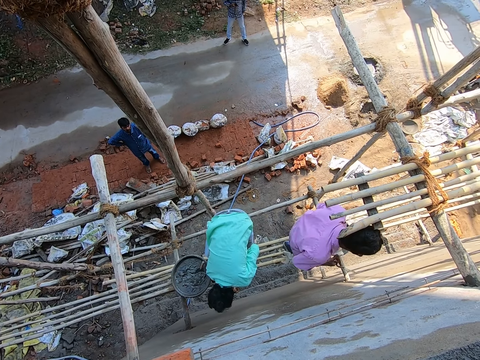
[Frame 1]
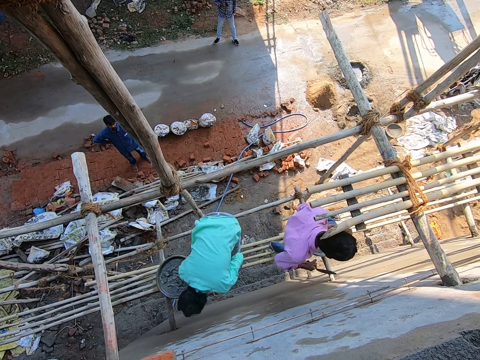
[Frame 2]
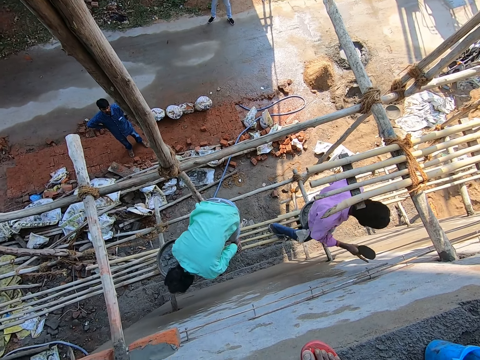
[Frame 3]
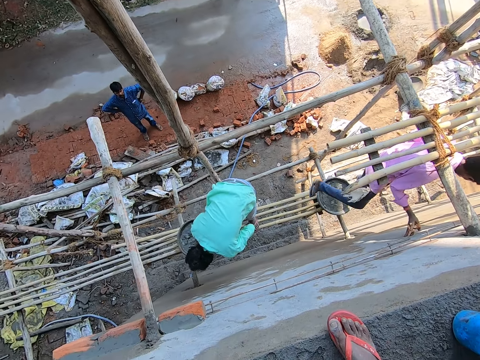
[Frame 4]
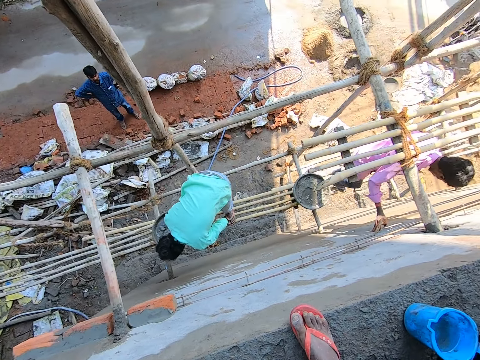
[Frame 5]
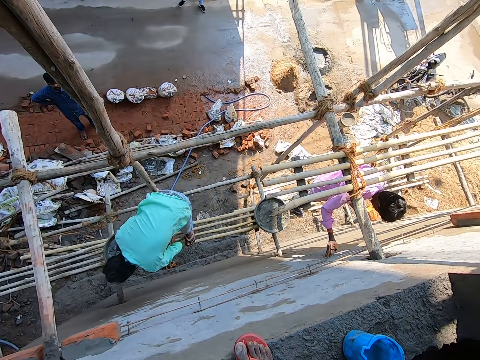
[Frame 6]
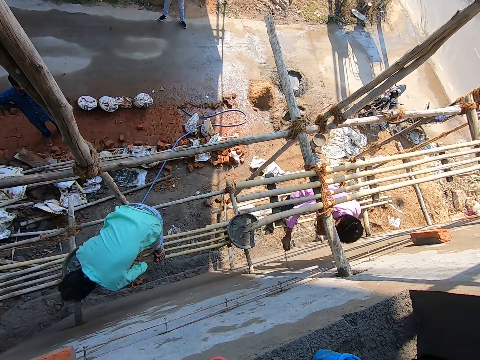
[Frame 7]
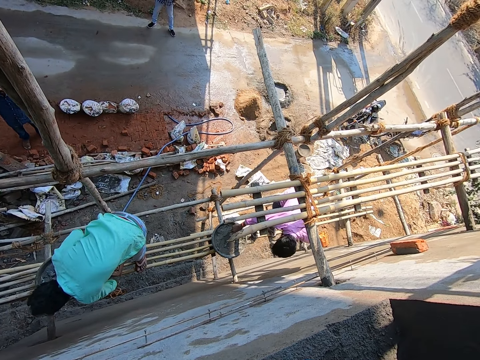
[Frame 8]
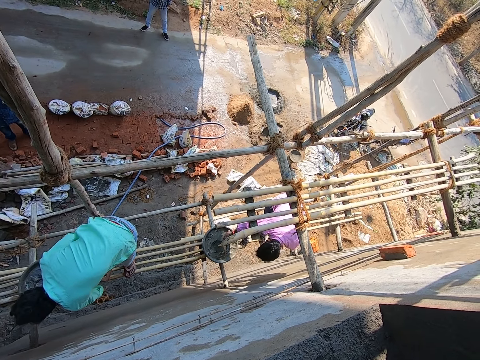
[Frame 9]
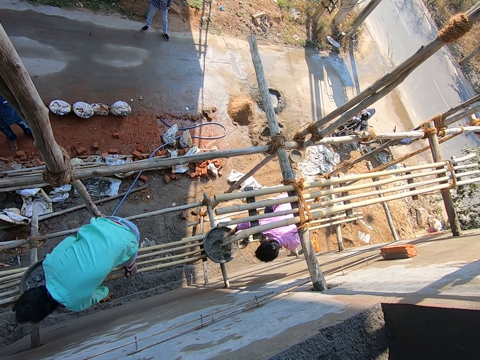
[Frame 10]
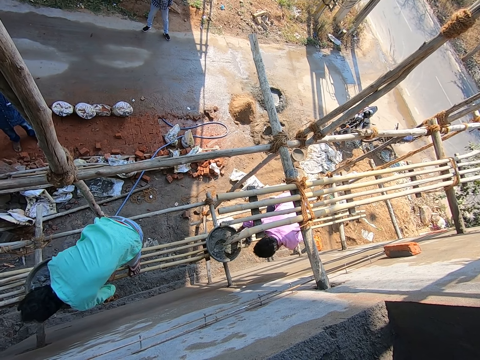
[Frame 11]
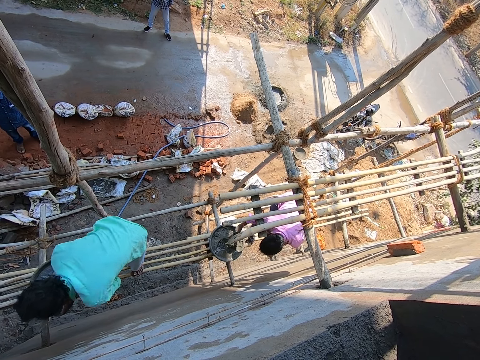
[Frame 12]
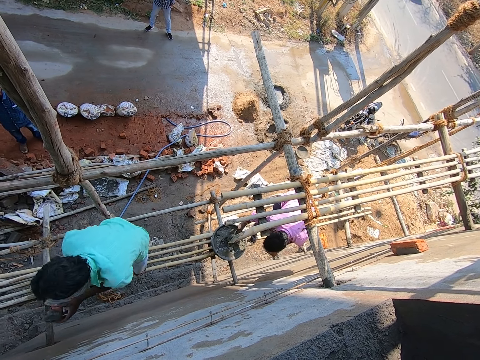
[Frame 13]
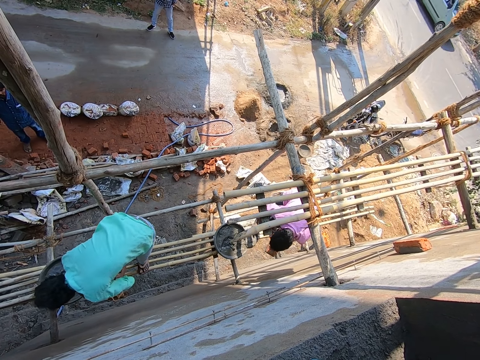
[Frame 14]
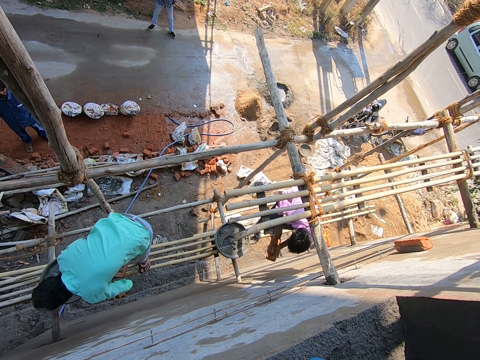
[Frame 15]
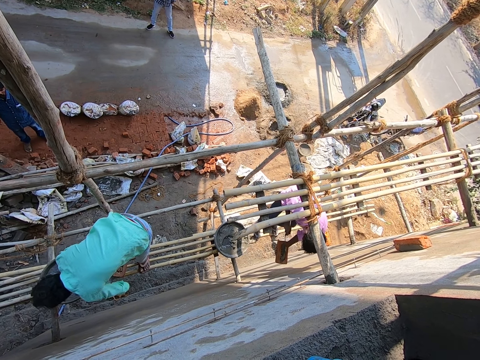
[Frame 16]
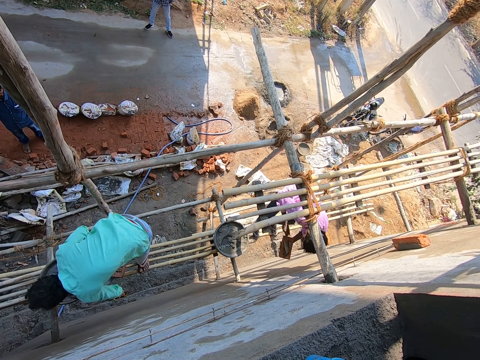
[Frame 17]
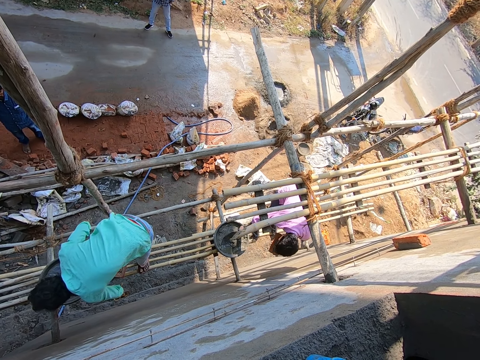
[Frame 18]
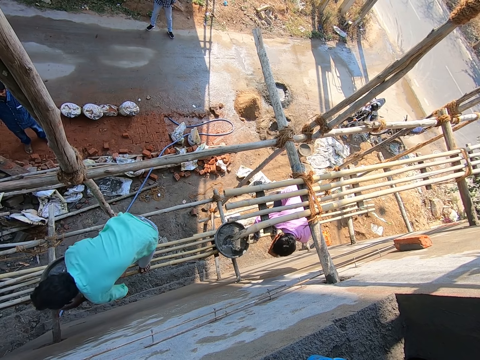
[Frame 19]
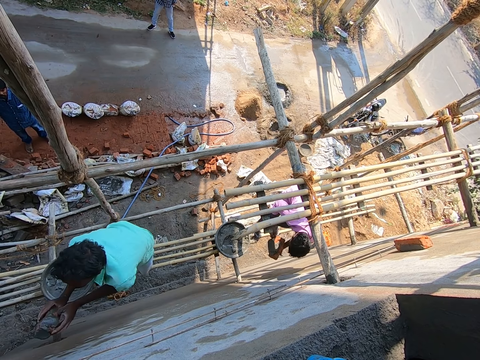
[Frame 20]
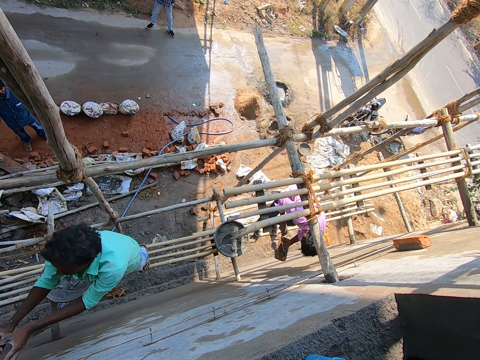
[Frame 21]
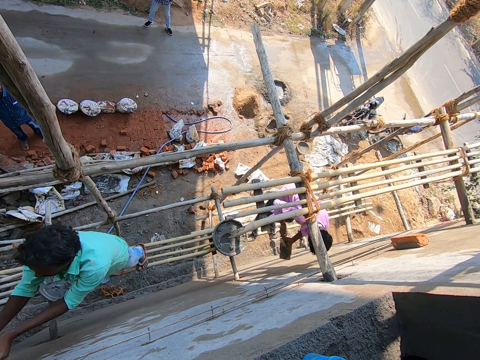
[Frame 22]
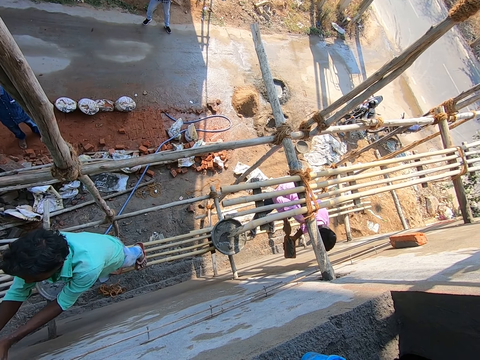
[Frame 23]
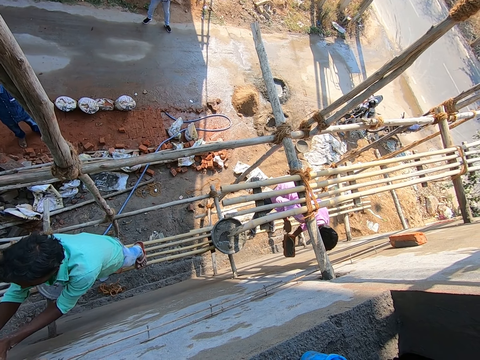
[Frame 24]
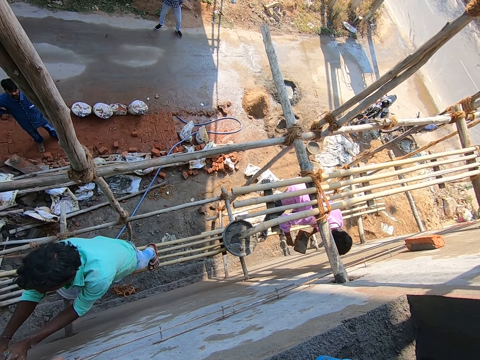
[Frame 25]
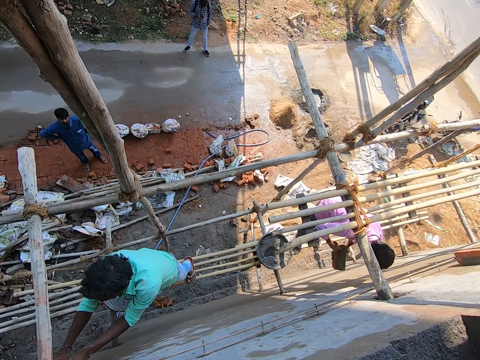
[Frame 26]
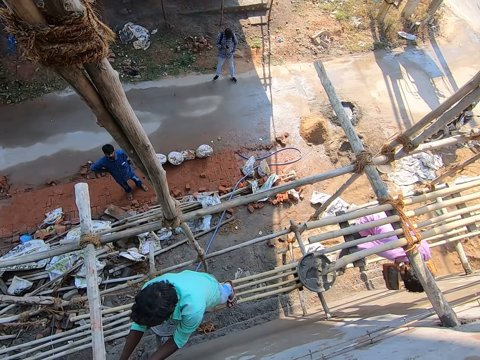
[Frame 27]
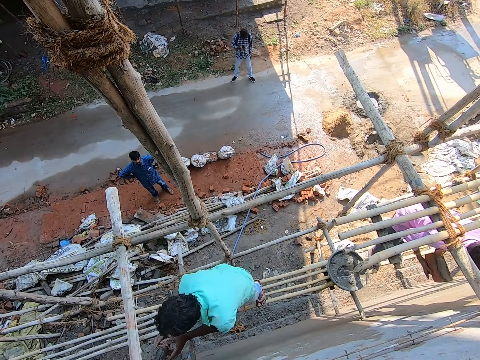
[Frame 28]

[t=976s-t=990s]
A man walks on the construction stand. Another man applies concrete on the brick. The first man applies the concrete on the brick, scoops the concrete using a trowel and applies the concrete on the brick. The other man sticks the brick on the wall.

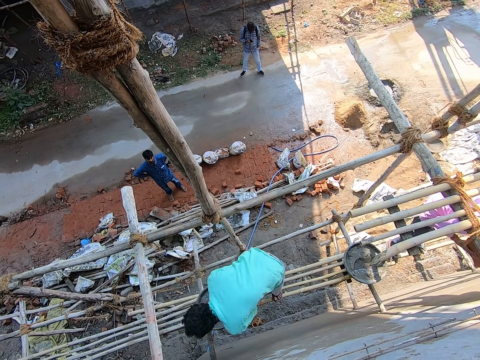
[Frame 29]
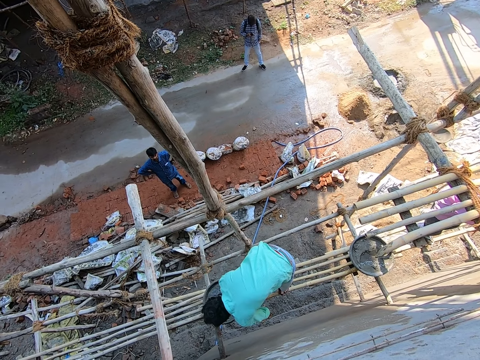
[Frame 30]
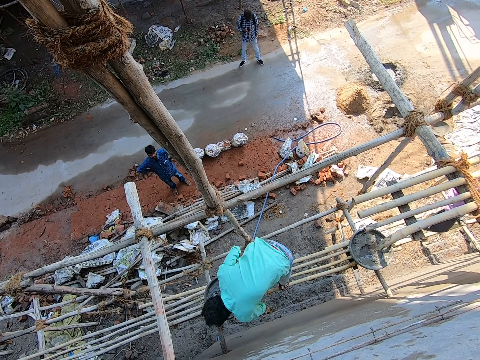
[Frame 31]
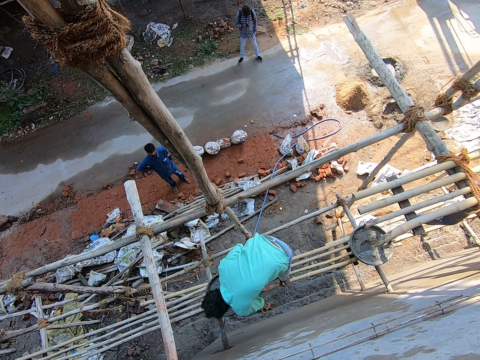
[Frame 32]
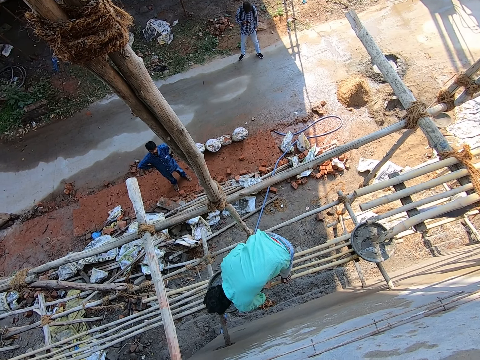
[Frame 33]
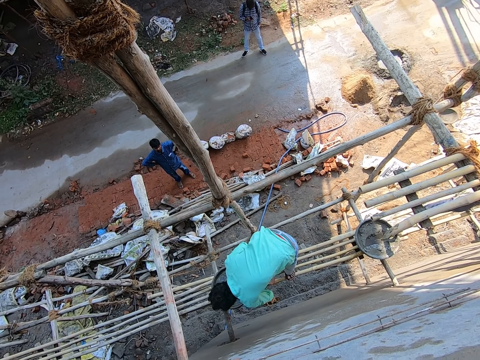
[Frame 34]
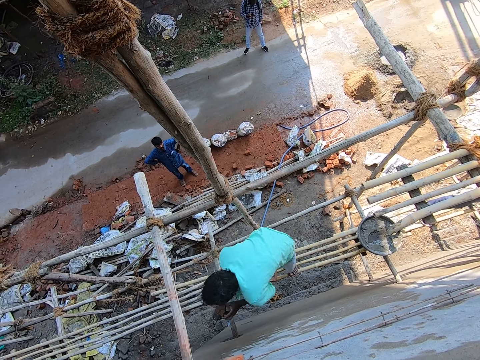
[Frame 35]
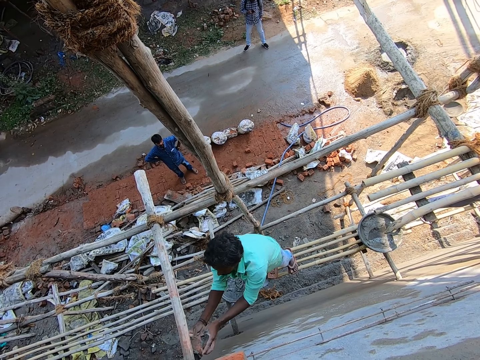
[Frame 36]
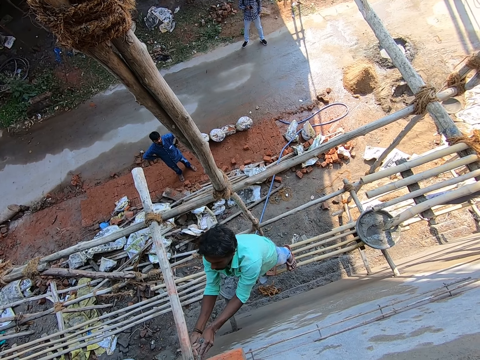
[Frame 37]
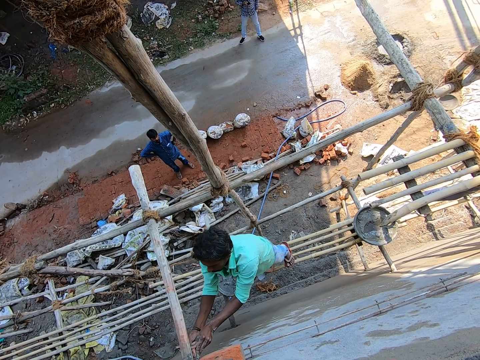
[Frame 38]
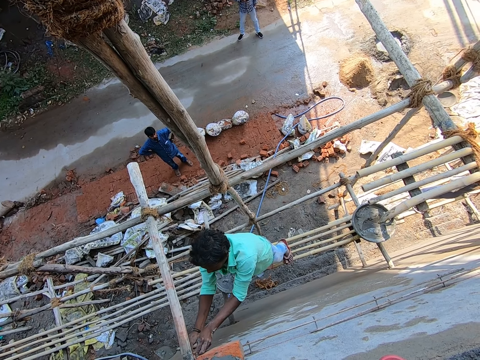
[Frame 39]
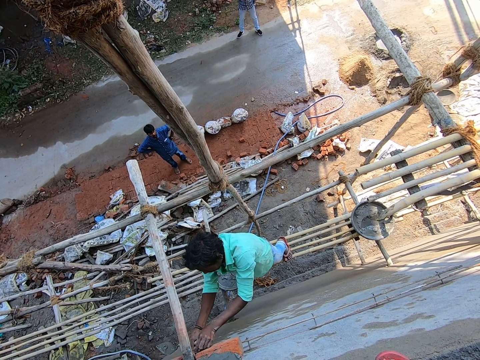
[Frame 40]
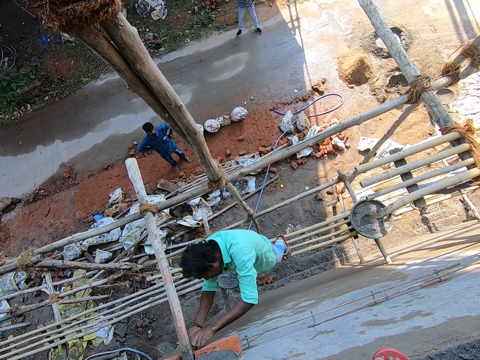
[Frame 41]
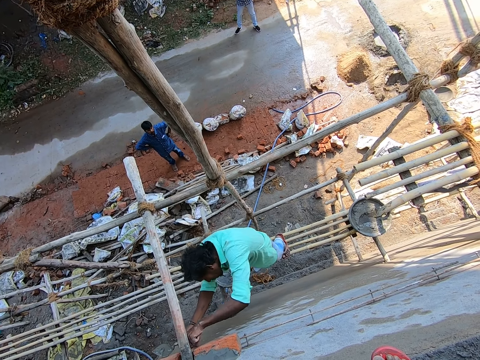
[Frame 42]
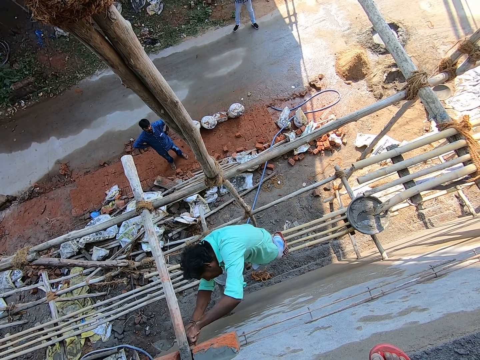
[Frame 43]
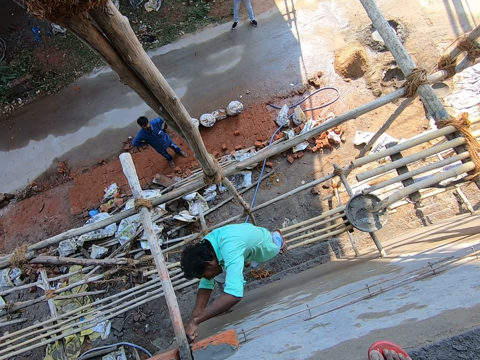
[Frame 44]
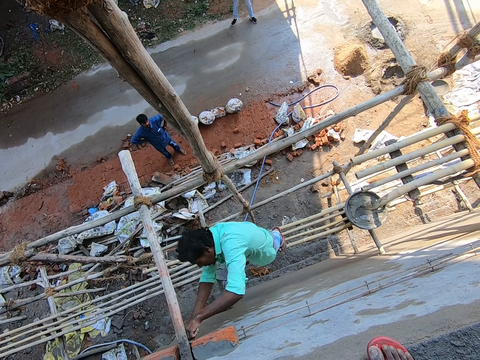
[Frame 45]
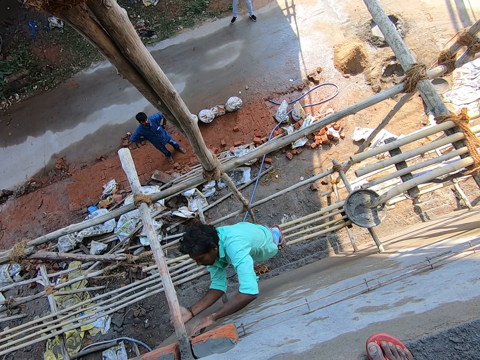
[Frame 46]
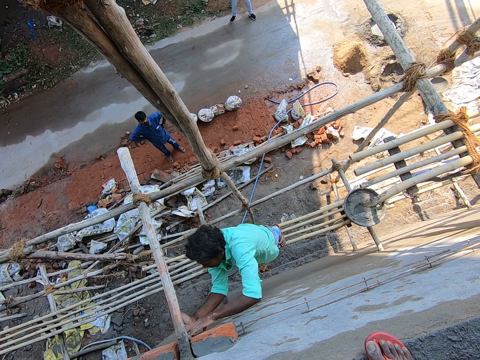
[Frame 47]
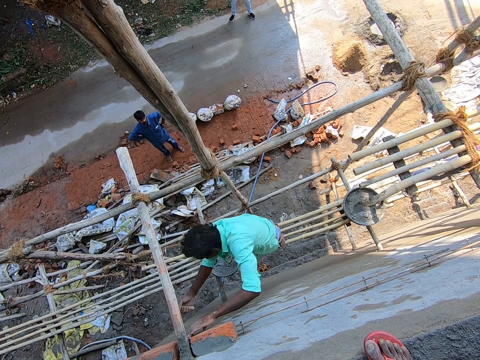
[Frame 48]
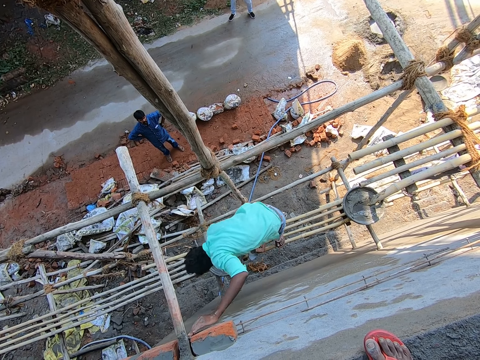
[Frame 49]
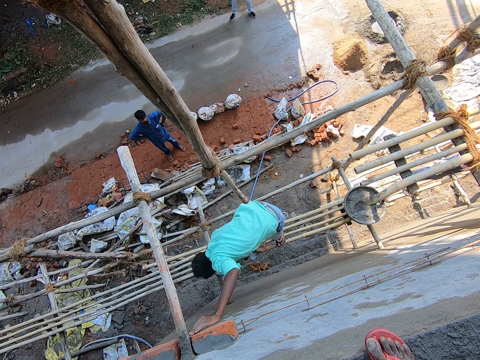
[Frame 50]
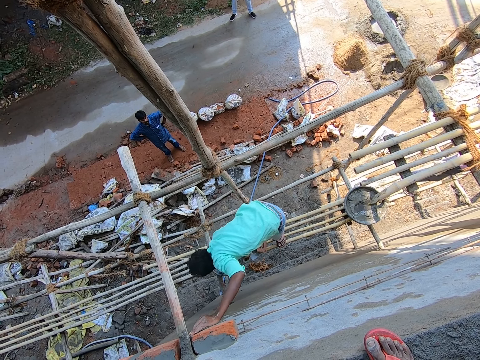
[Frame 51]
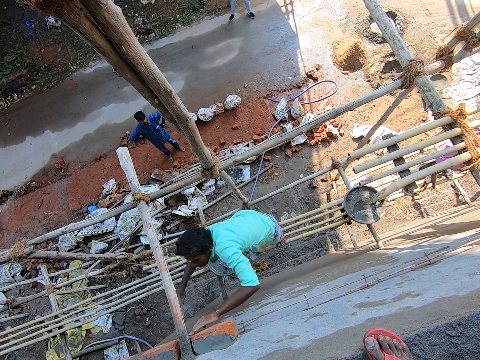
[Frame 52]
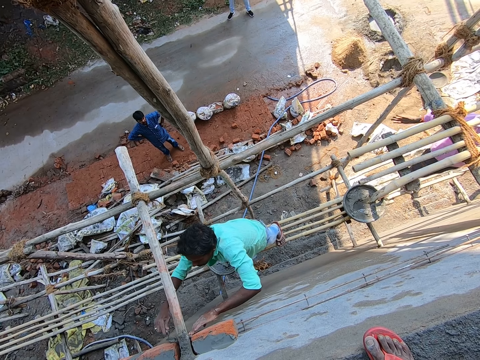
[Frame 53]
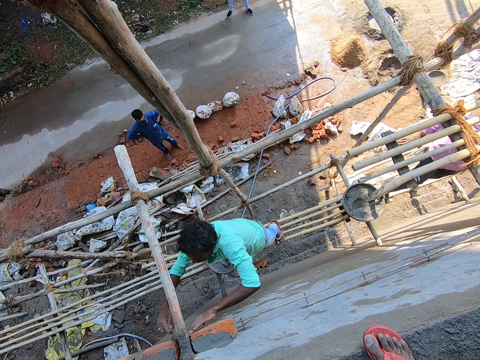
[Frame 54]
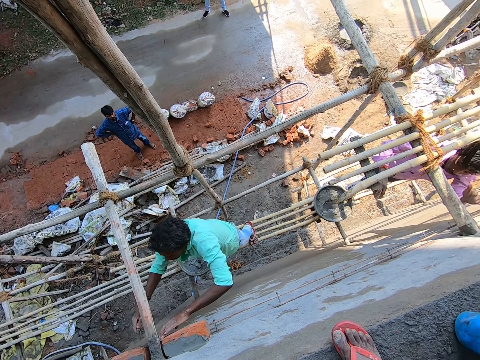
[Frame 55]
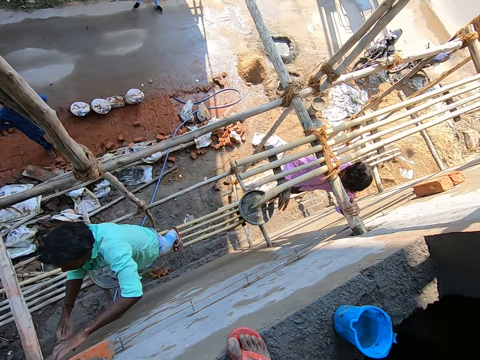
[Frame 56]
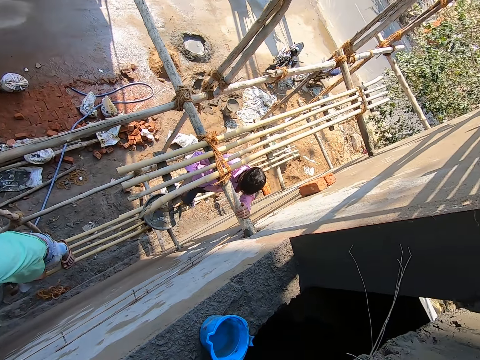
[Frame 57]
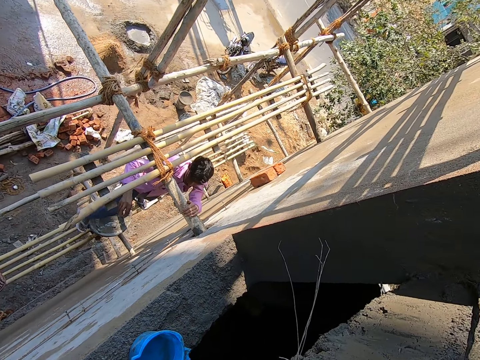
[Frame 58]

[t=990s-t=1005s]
A man sticks the brick on the wall. Another man applies concrete on the brick. The other man sticks the brick on the wall, scoops the concrete using a trowel and applies the concrete on the wall.
